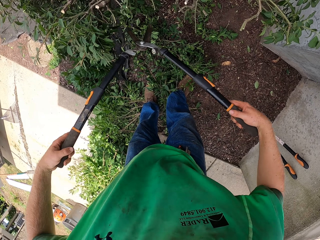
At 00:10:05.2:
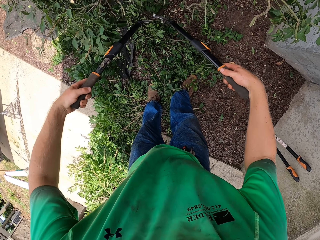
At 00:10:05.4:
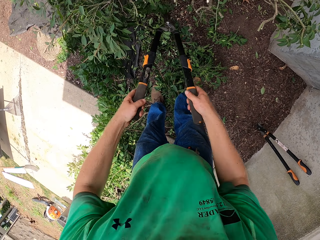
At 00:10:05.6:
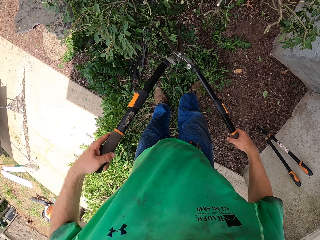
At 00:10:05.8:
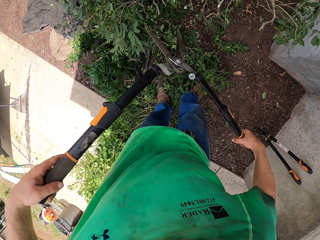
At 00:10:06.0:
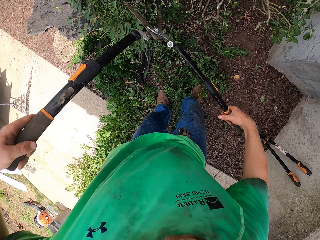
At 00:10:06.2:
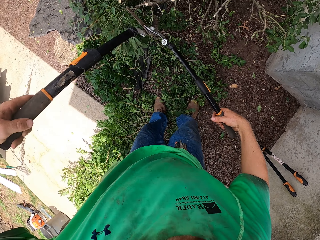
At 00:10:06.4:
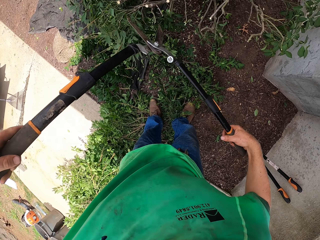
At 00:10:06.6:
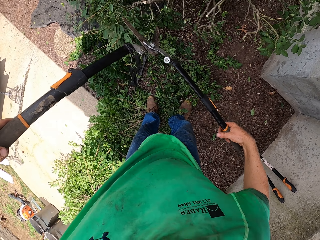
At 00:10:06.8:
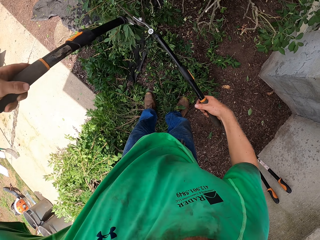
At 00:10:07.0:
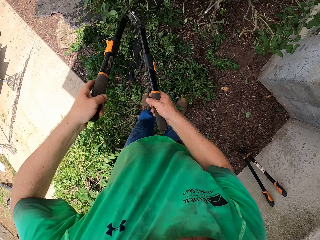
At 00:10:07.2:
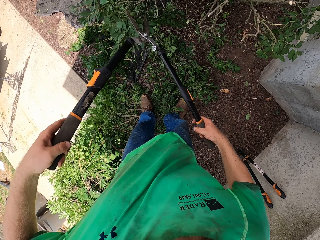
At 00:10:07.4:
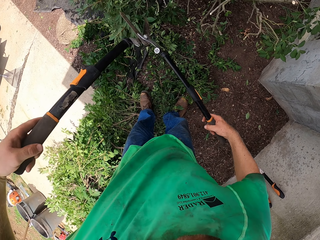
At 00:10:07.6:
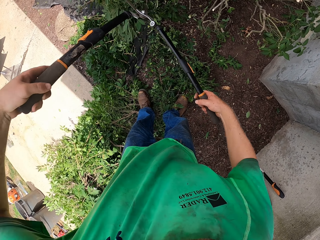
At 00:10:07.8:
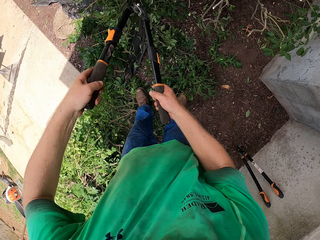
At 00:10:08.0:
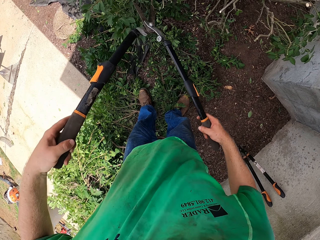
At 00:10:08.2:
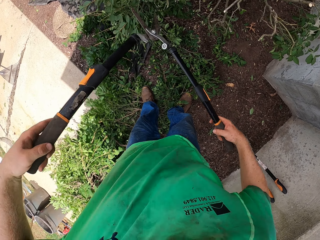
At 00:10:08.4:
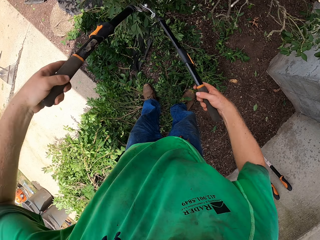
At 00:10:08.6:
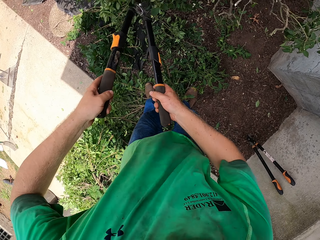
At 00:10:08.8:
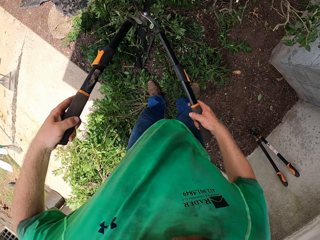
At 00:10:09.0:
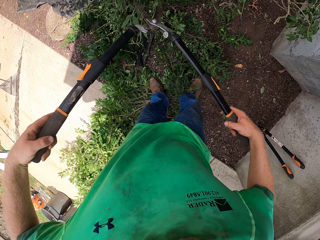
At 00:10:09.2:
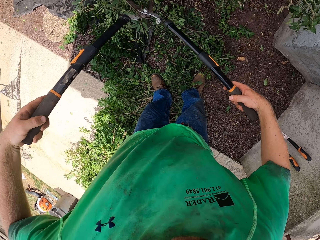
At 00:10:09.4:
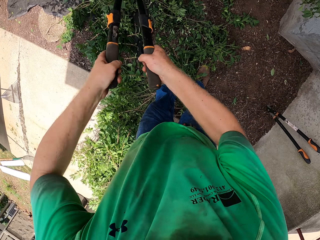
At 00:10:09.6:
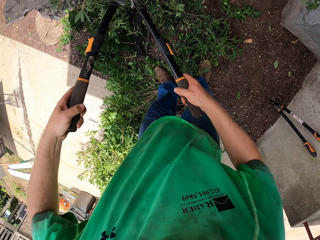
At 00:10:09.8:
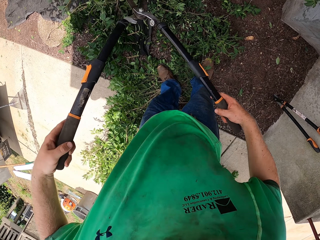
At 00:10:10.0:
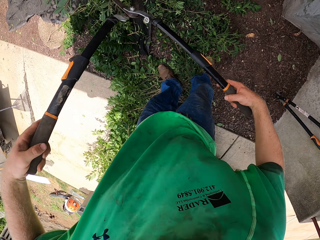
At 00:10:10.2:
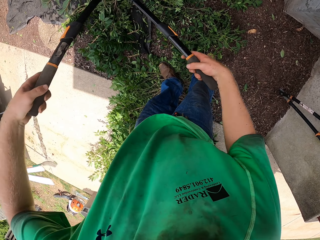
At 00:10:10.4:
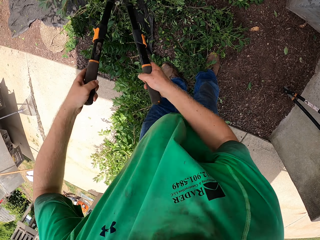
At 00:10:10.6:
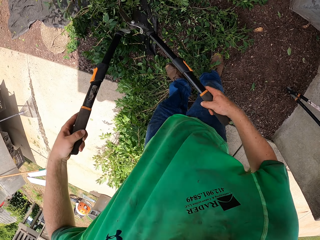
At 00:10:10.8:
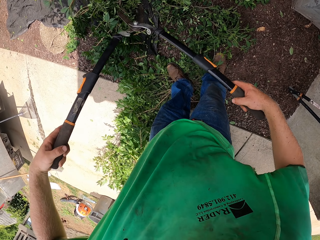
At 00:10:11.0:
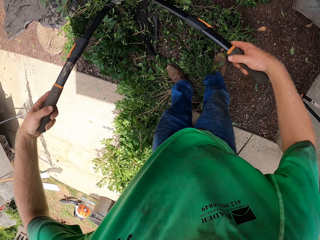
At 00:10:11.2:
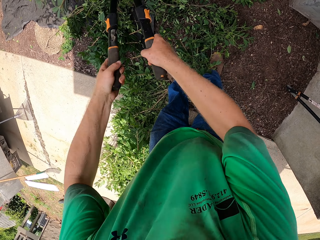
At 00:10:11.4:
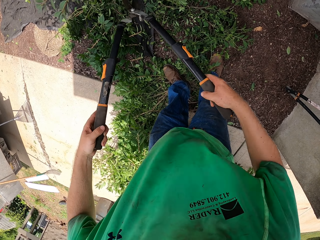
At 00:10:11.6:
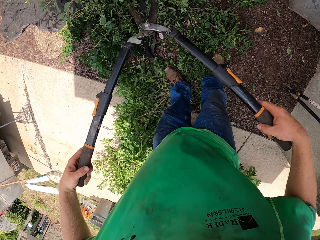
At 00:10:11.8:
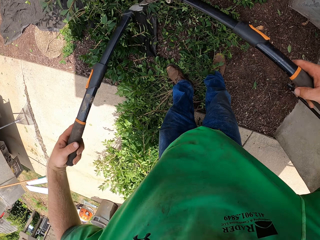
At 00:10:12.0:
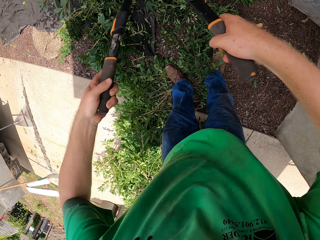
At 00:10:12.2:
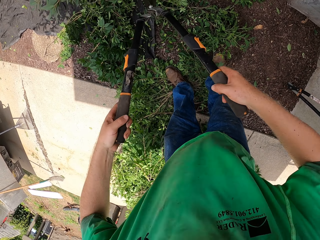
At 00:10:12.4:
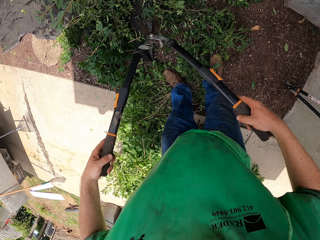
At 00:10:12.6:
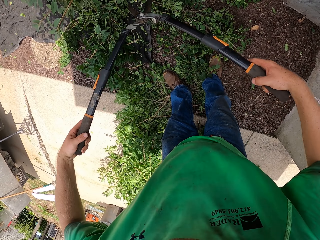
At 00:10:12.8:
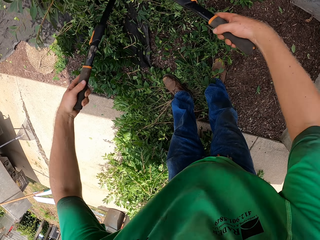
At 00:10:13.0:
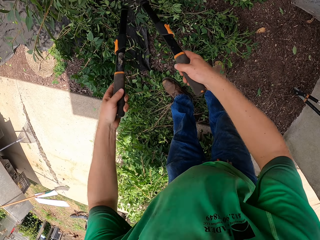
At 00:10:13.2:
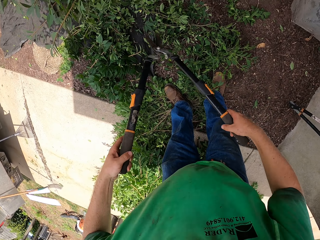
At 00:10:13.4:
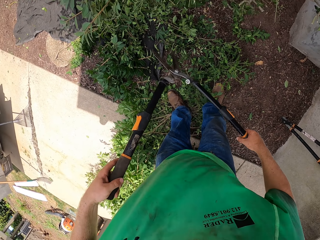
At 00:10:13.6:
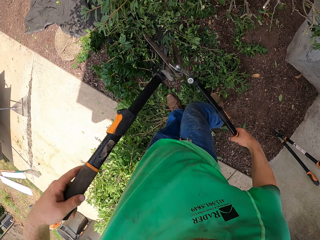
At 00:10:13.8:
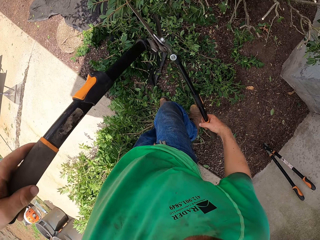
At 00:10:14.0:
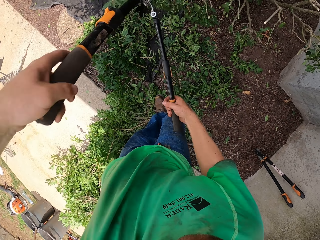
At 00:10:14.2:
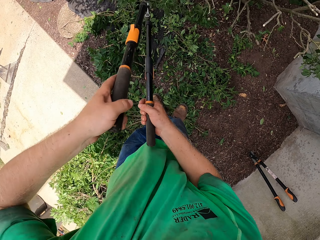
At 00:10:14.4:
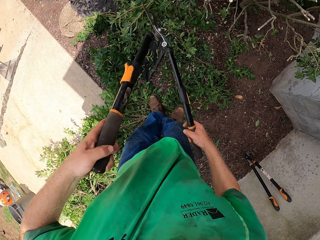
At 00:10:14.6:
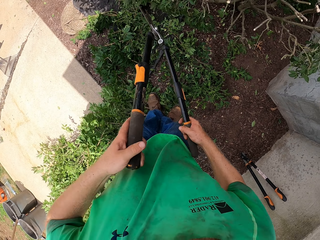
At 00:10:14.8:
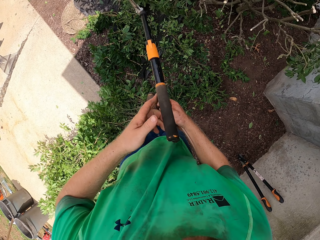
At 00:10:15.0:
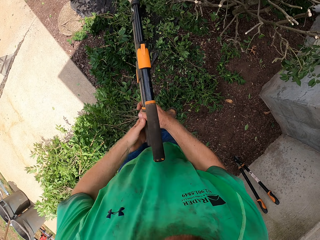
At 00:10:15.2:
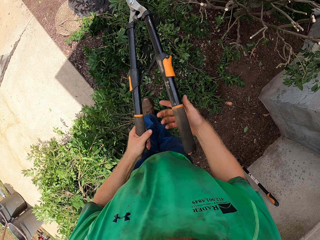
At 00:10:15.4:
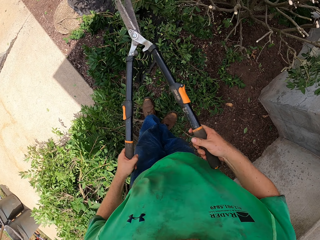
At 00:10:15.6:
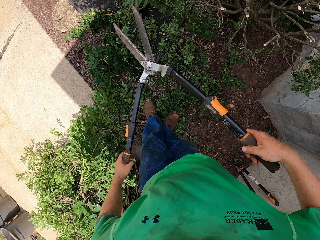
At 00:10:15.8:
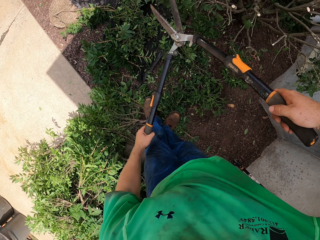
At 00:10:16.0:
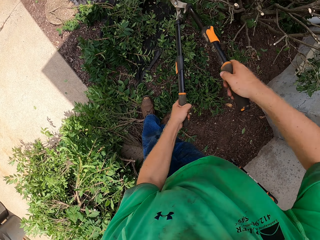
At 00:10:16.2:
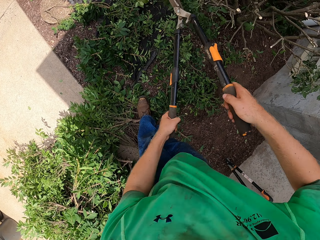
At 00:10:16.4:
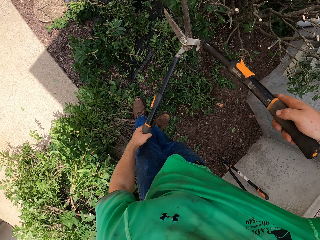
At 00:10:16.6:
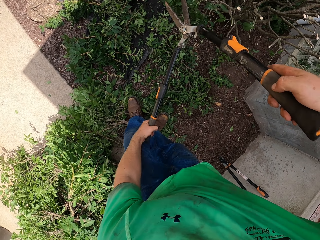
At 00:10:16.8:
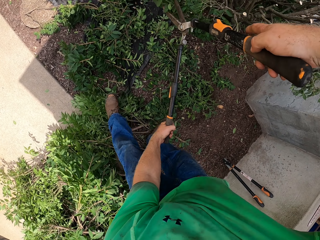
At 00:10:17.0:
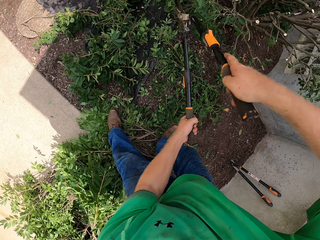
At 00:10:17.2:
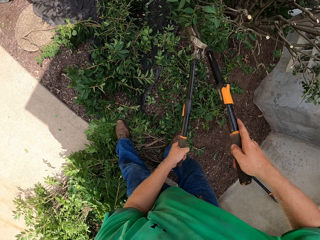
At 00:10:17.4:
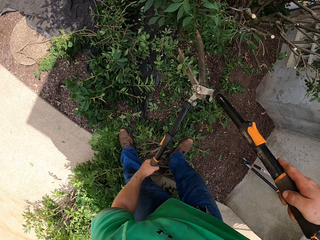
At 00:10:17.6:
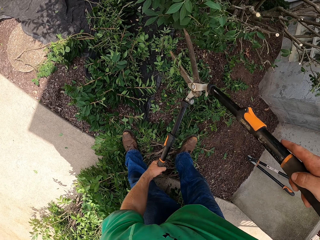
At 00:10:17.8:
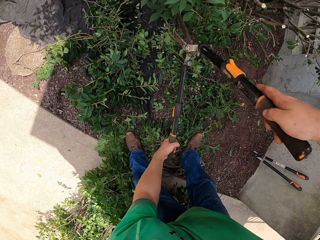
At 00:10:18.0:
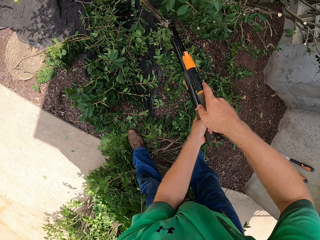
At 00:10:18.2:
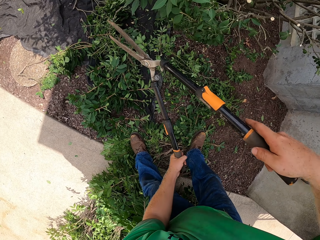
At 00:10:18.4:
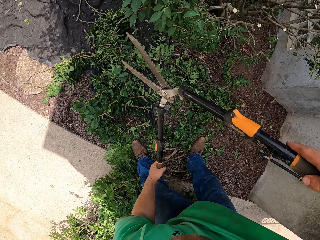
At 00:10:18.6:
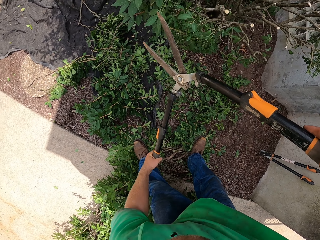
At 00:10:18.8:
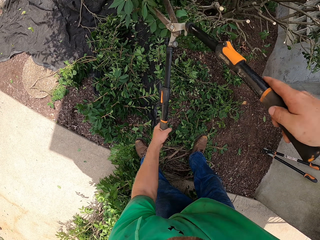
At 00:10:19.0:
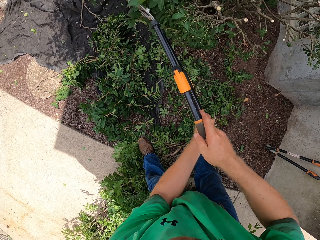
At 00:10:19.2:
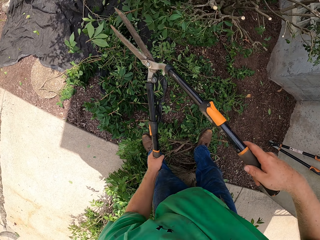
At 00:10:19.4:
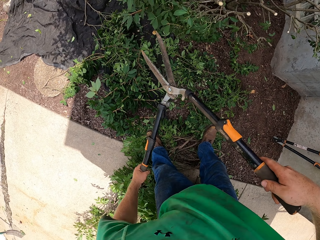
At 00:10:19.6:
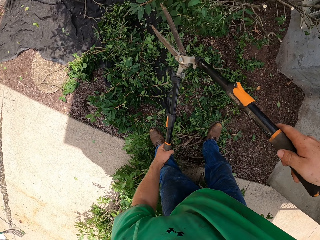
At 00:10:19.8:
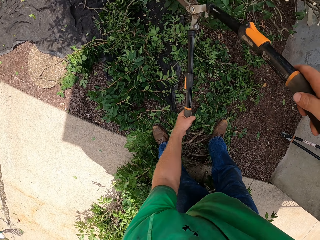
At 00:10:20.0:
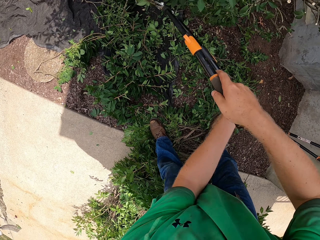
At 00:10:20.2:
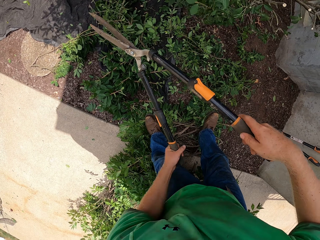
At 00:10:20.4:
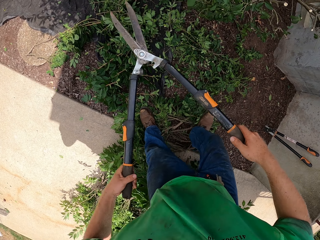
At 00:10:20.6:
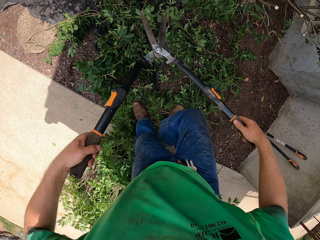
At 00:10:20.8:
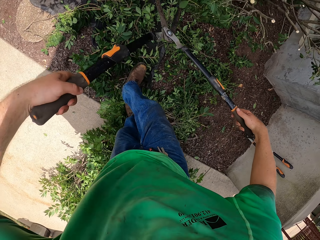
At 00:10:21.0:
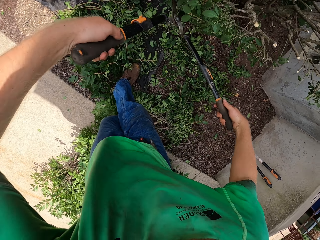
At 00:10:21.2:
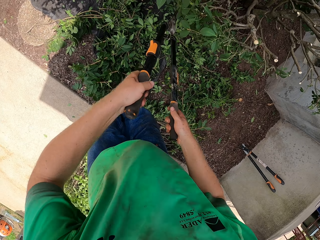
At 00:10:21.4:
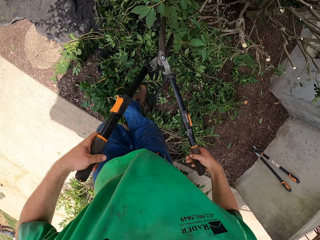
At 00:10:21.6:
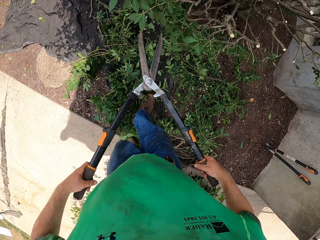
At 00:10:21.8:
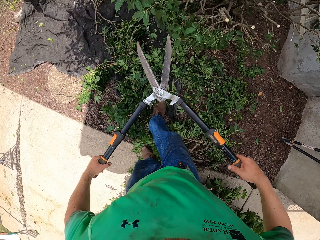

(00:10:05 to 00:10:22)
The camera wearer turns the shear in his hands. He cuts the branches with the shear.

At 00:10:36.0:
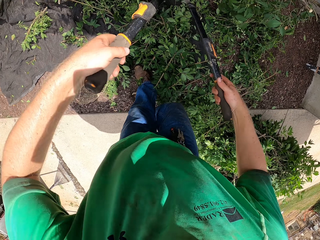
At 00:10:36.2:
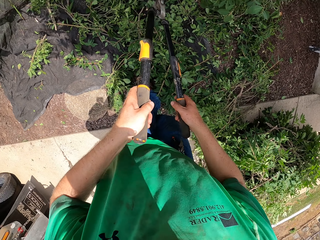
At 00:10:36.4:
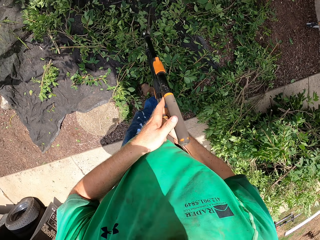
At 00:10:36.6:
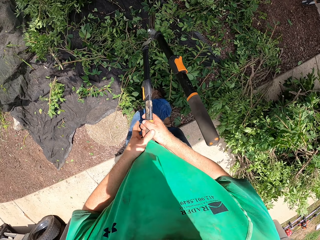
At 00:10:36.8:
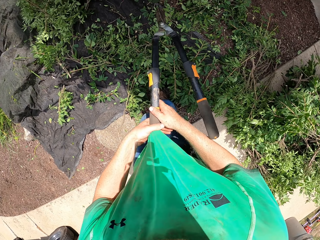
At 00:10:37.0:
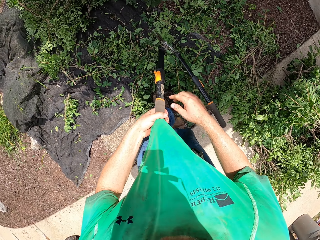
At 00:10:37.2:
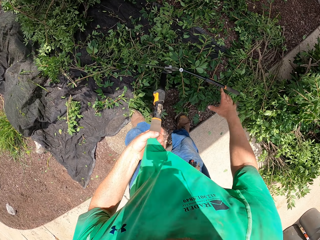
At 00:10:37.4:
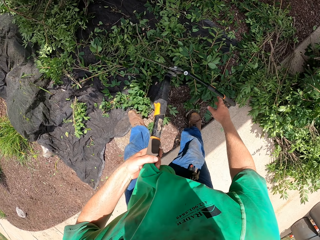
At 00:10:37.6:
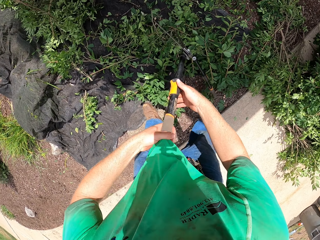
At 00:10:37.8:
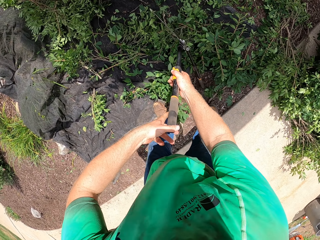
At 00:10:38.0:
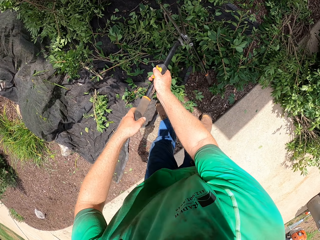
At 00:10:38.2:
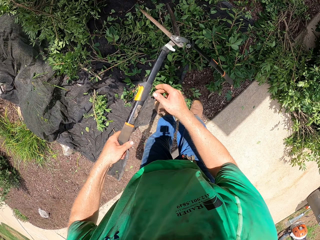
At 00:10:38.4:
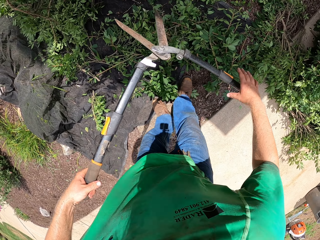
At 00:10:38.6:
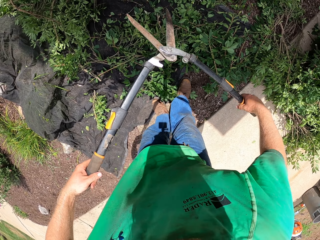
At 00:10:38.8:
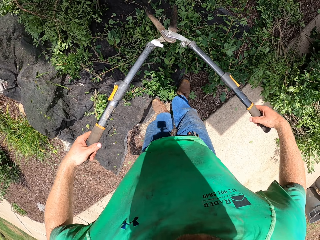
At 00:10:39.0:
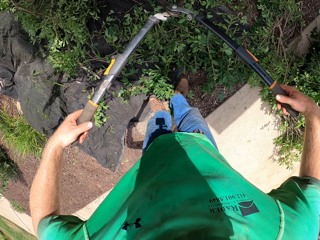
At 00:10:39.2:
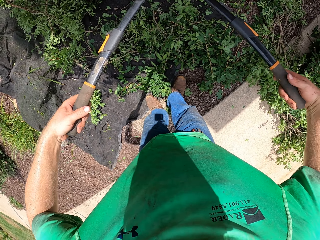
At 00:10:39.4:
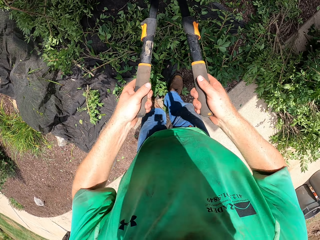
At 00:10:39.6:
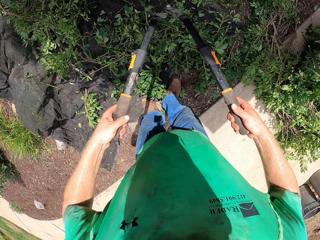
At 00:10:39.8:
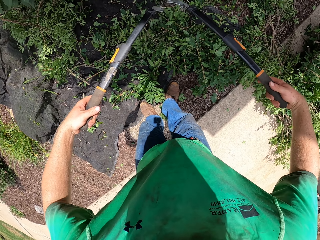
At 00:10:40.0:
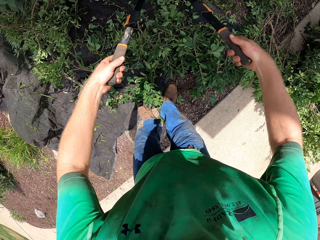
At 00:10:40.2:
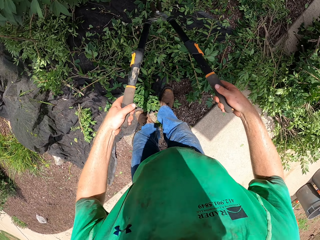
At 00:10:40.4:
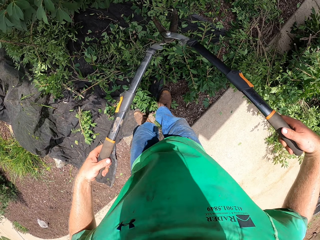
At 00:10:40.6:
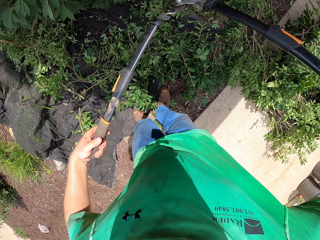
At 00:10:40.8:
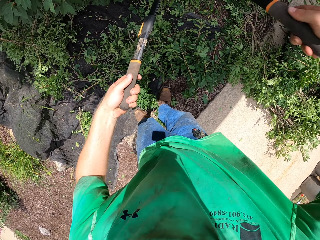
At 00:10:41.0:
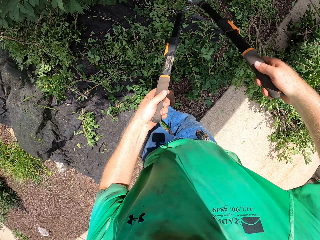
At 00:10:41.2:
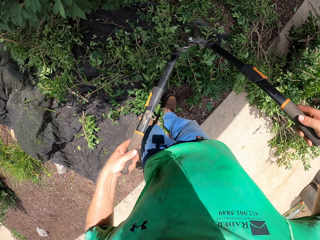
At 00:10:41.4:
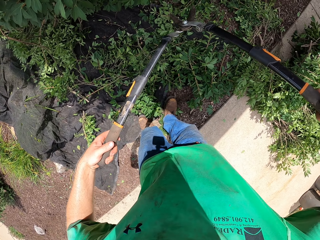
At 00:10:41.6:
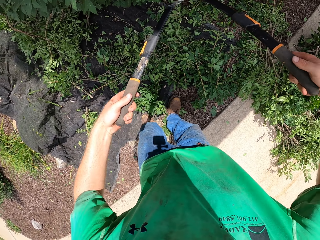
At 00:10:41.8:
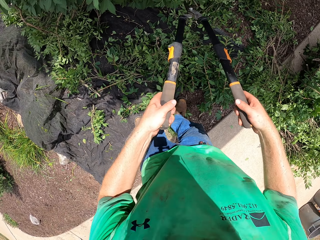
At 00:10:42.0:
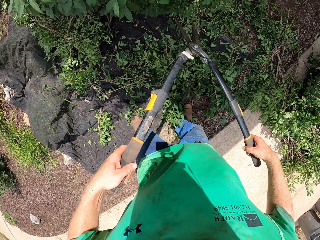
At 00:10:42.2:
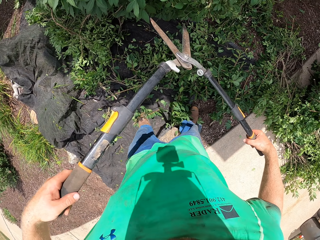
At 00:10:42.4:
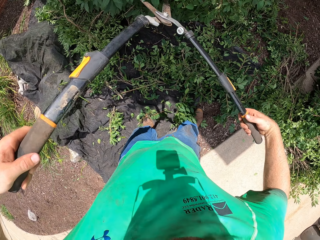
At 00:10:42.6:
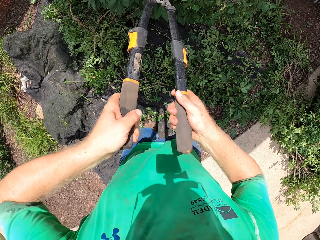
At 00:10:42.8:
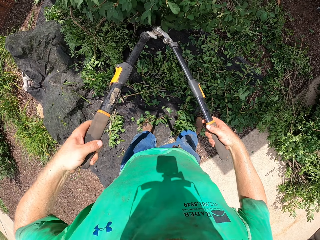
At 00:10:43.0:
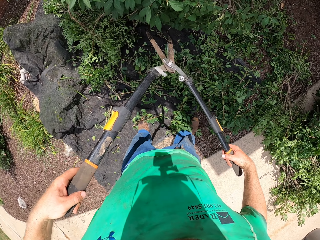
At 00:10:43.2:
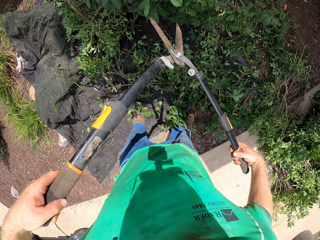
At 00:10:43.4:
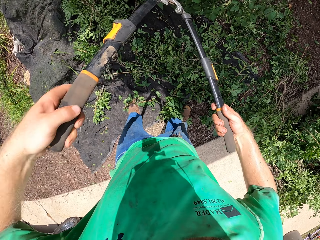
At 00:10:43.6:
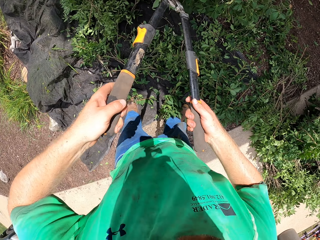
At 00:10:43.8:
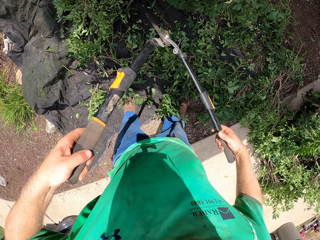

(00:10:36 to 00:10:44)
The camera wearer turns the shear in his hands. He cuts the branches with the shear.
